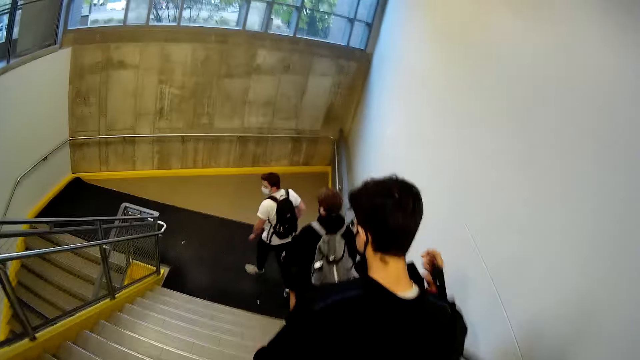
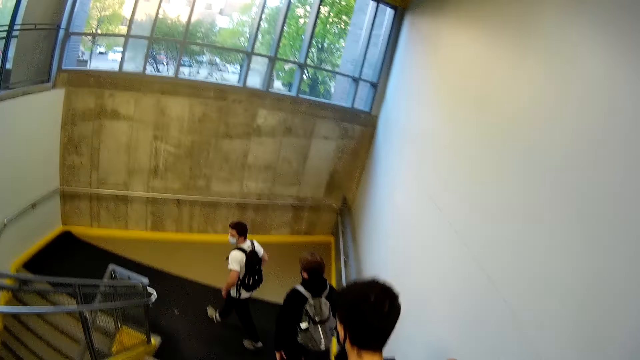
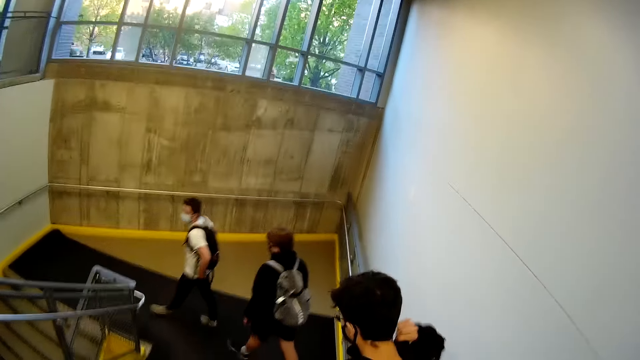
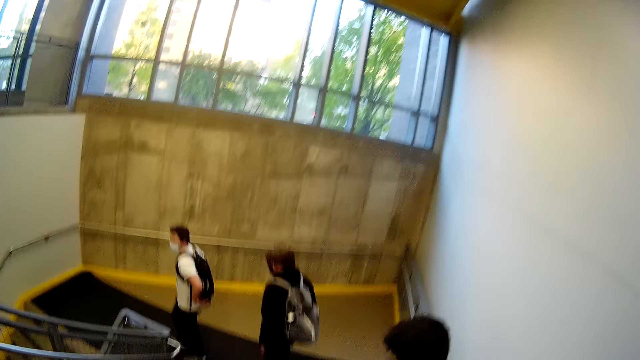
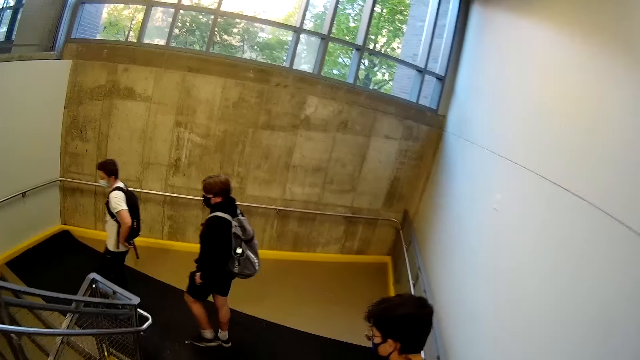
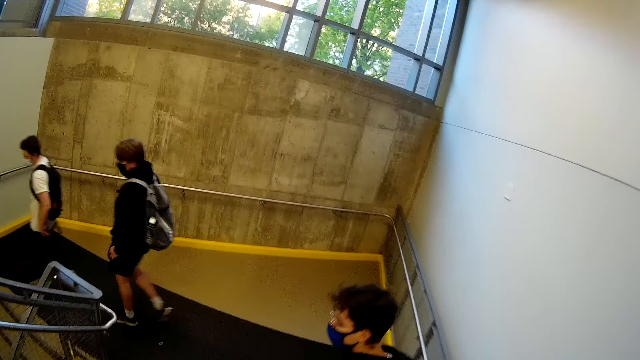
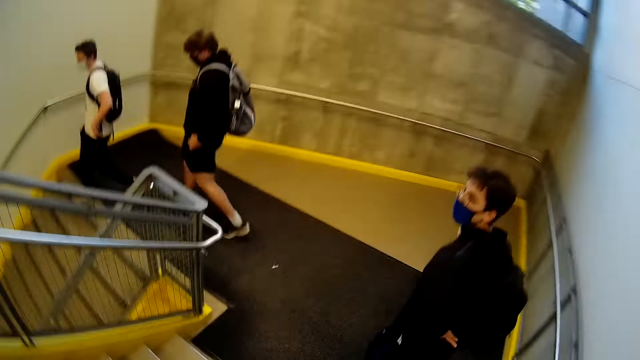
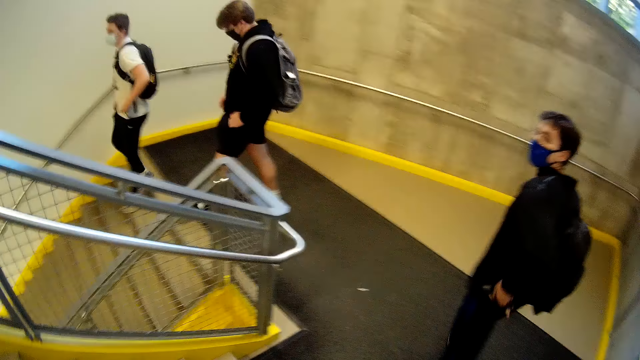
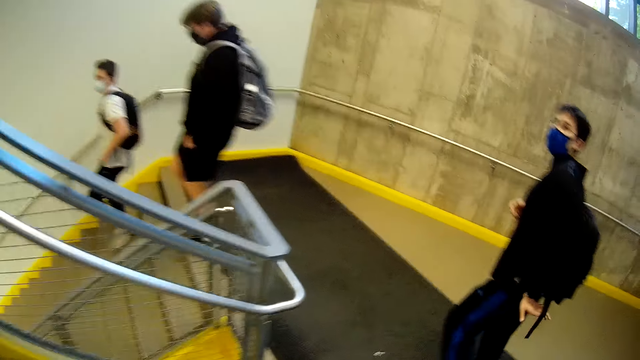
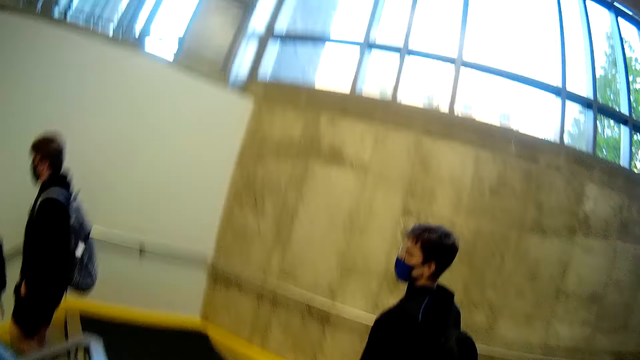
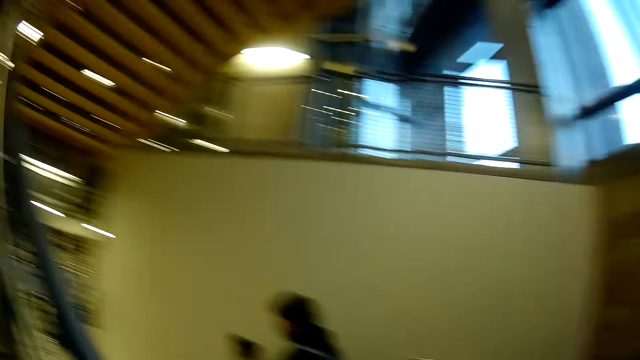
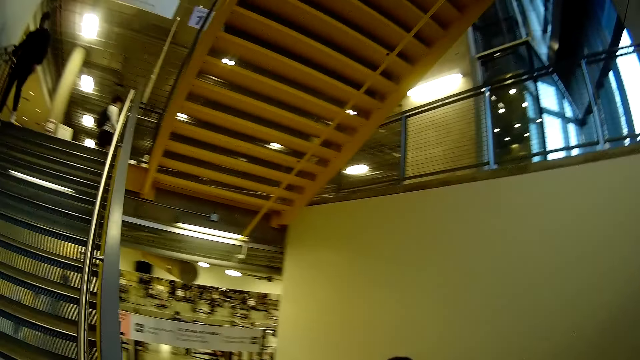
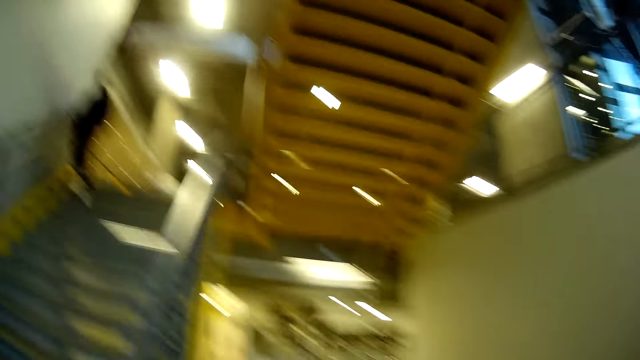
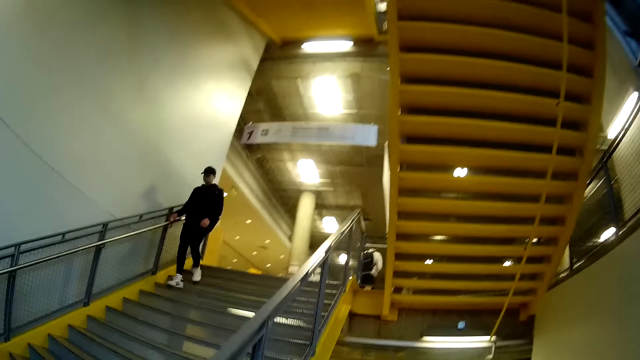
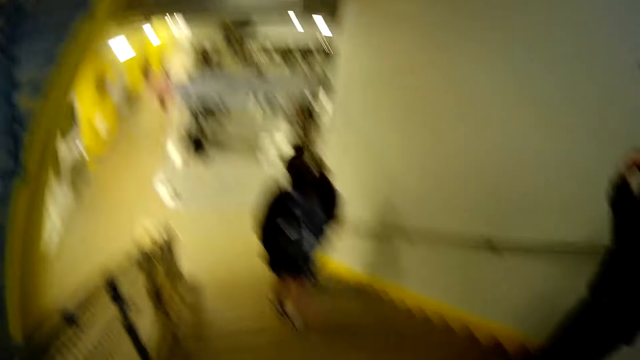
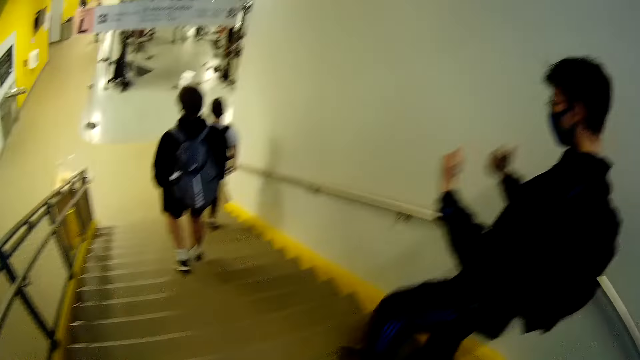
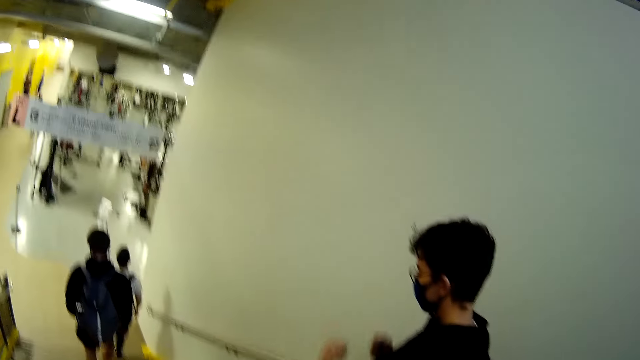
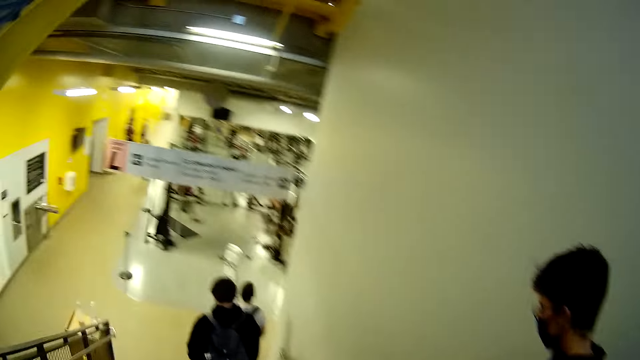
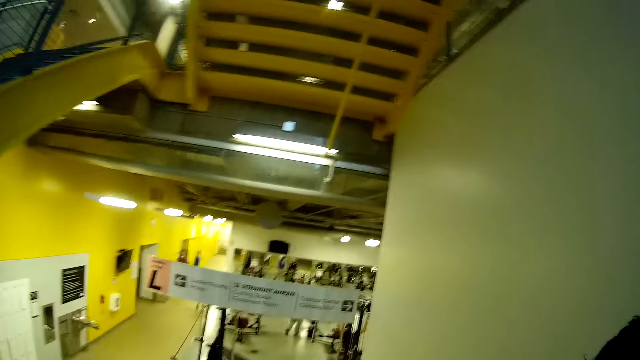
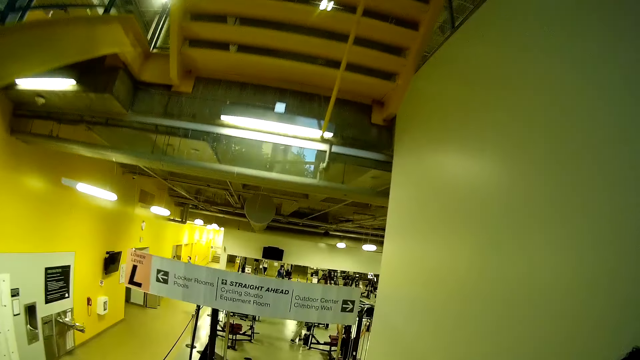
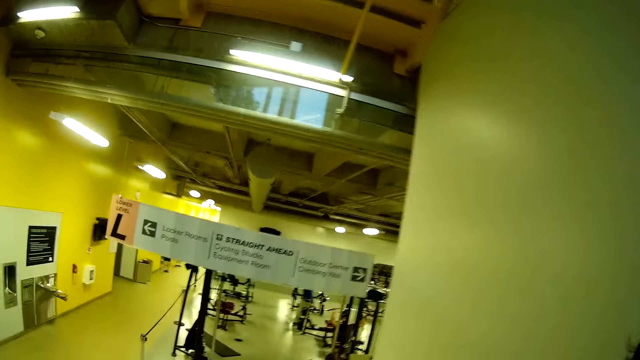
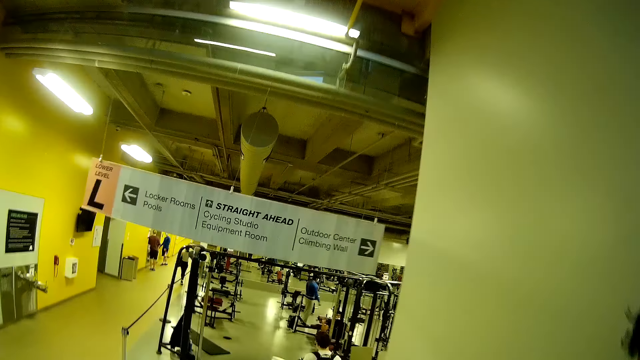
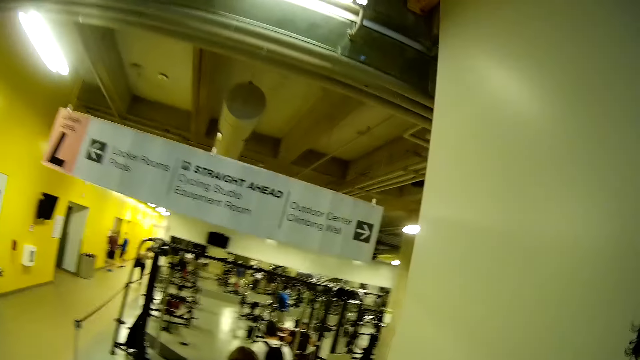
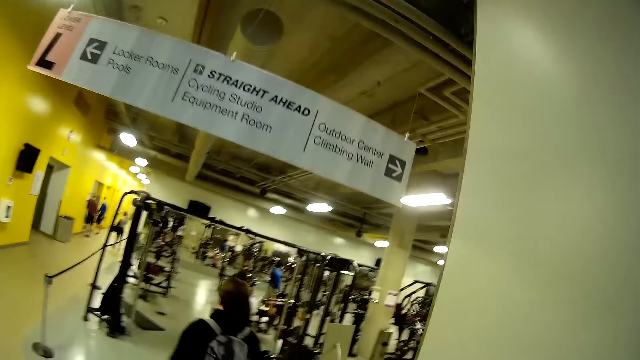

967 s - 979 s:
The camera wearer looks around. A man moves his hands. The camera wearer interacts with the man.

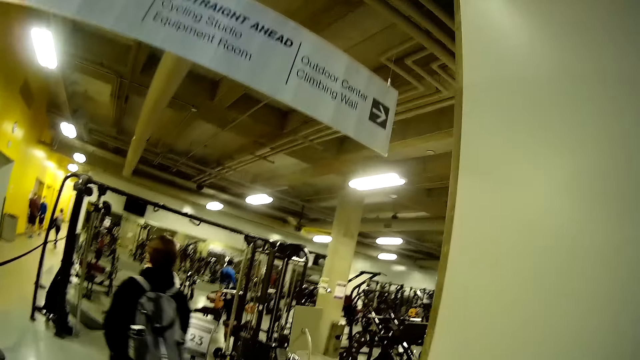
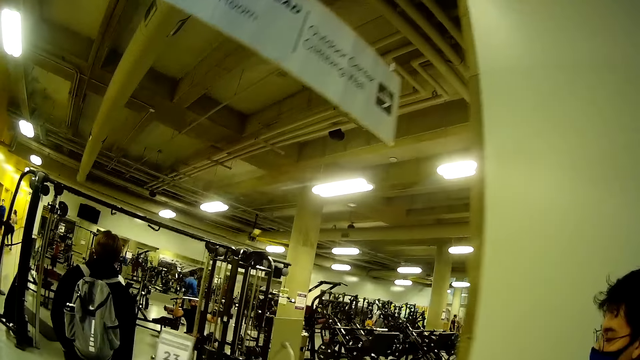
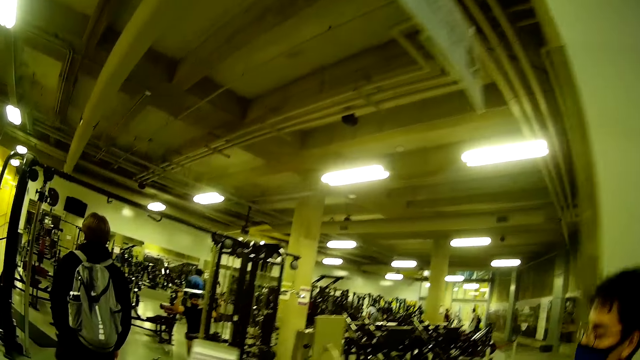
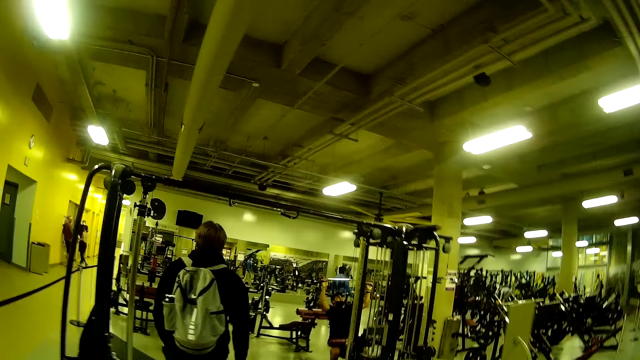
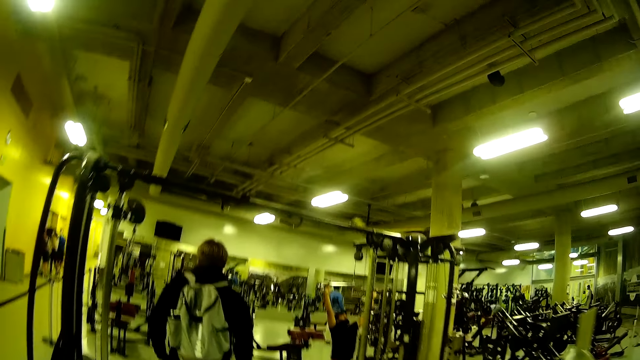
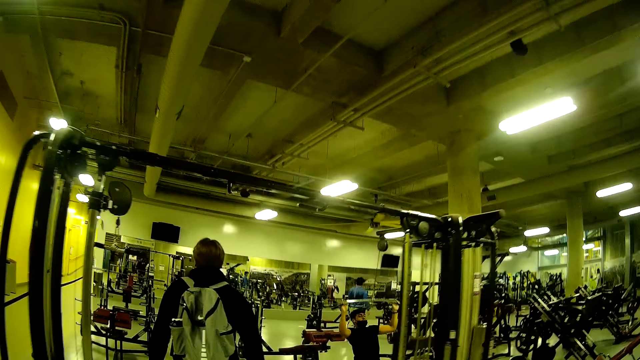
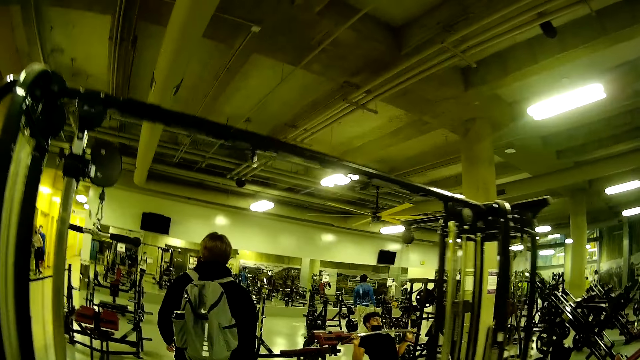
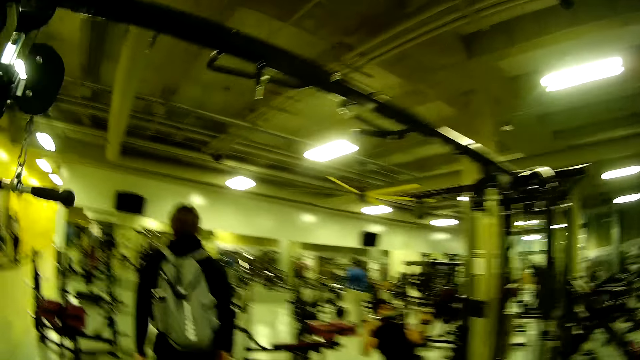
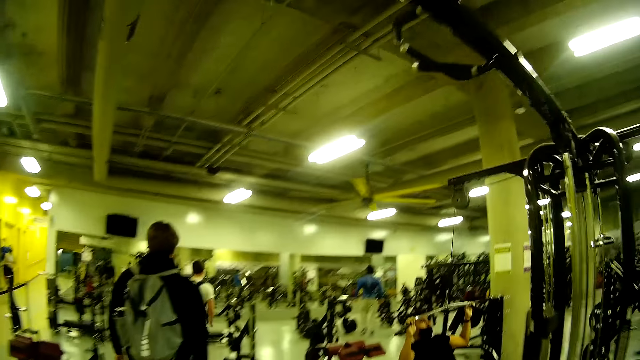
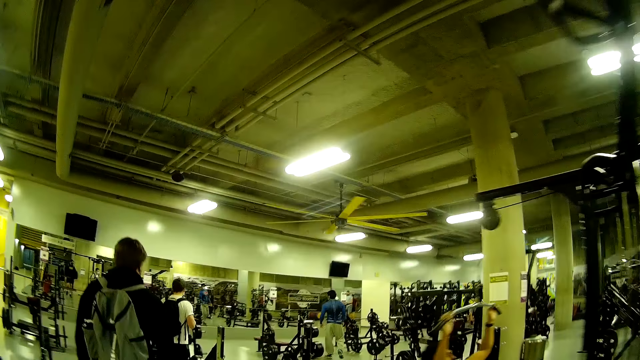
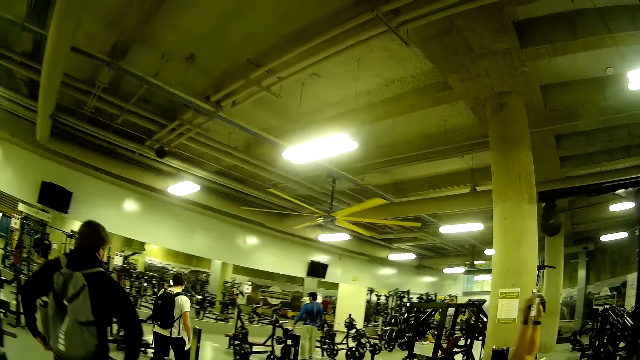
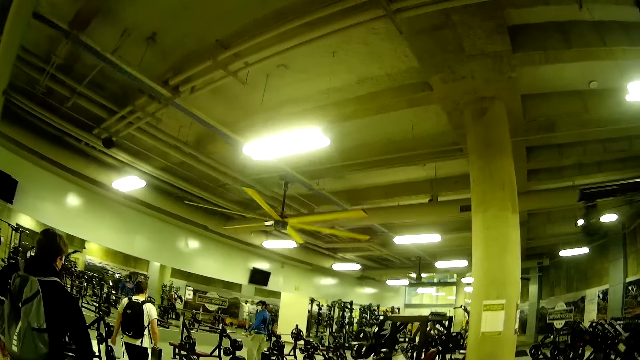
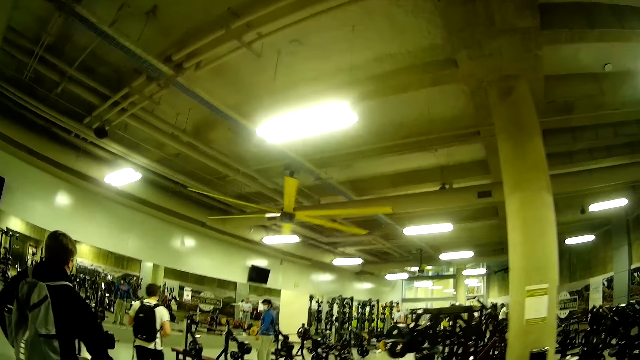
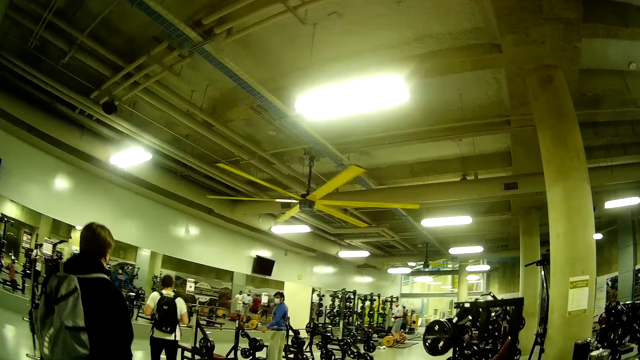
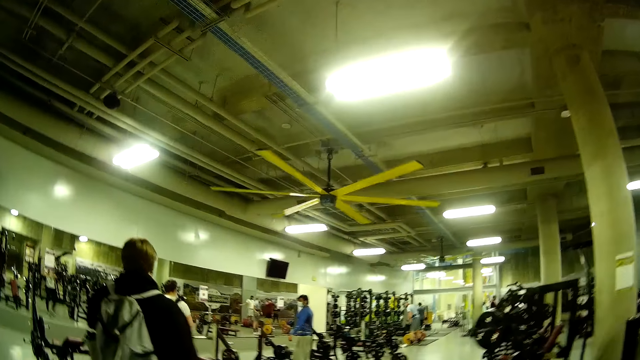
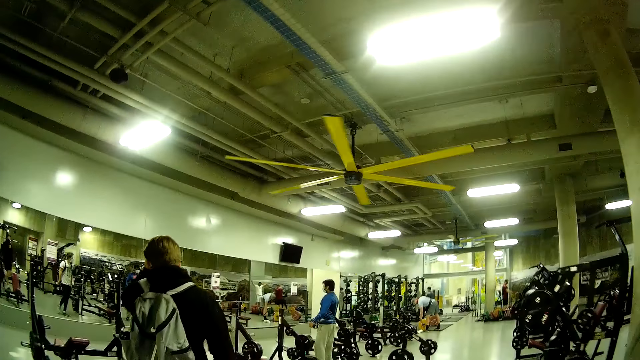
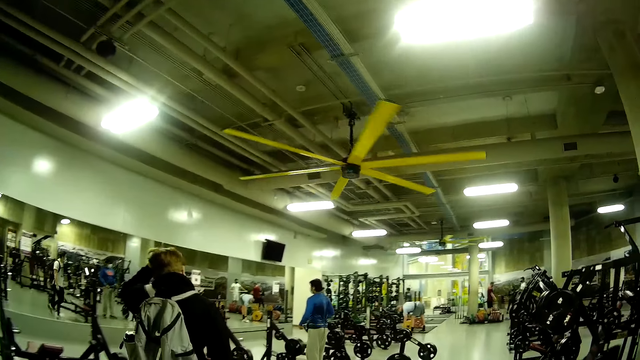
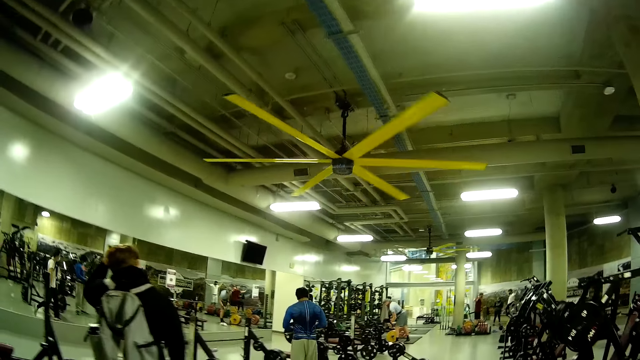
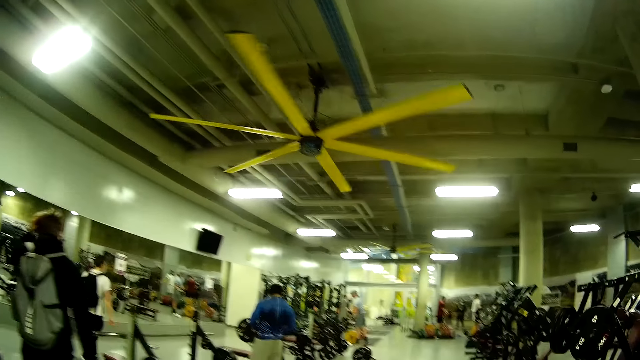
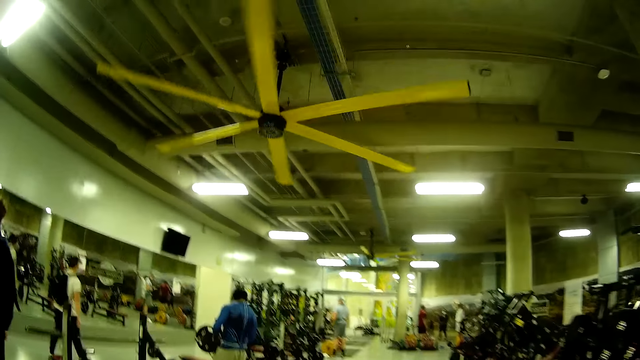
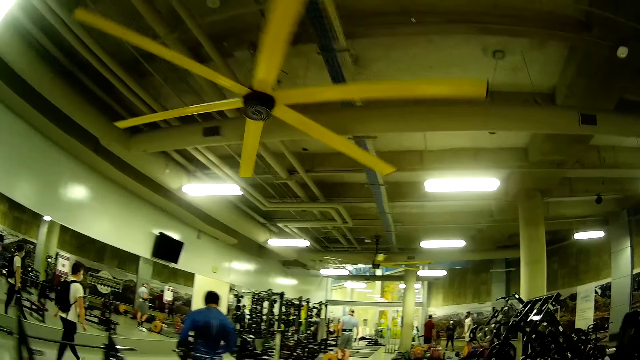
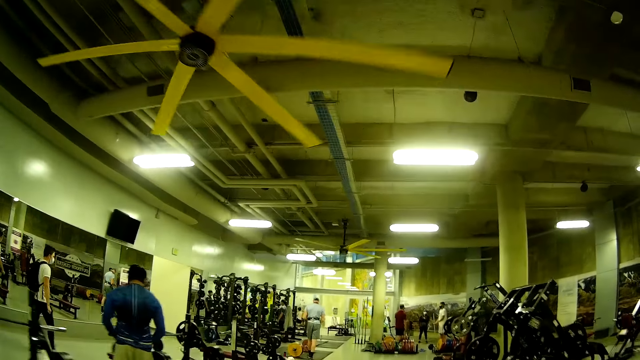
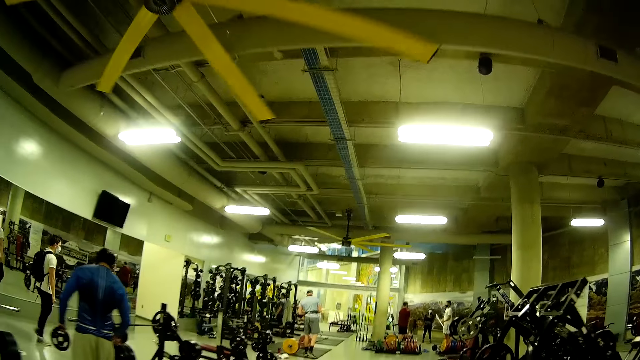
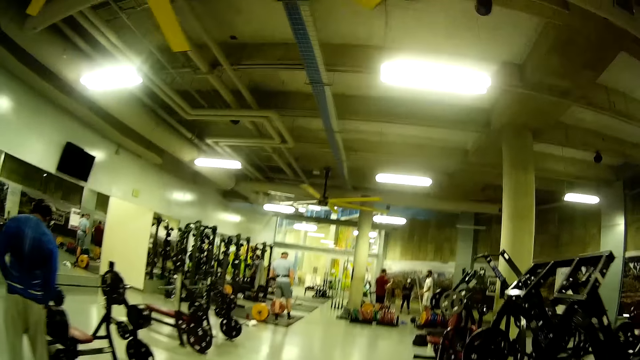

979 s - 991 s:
A man walks into a fitness center. The camera wearer walks. They talk. Another man walks into the fitness center. The camera wearer walks into the fitness center.
